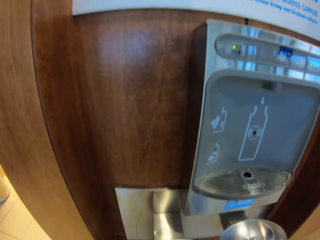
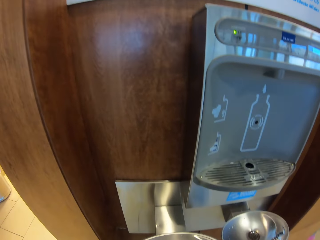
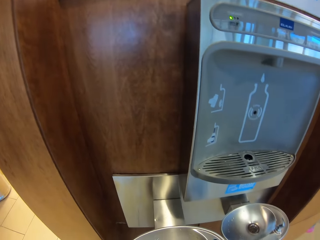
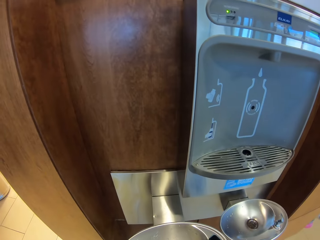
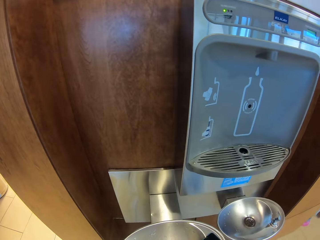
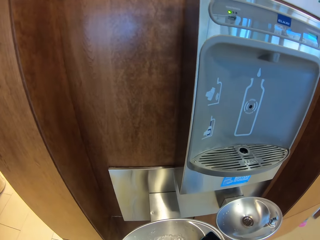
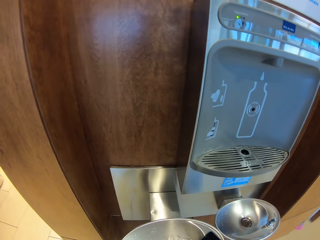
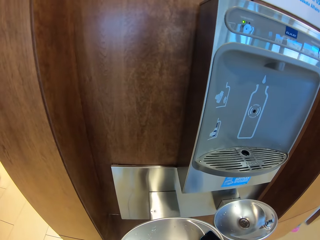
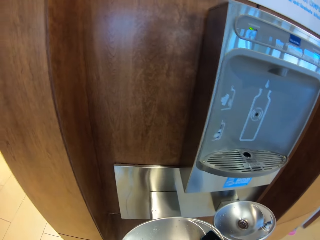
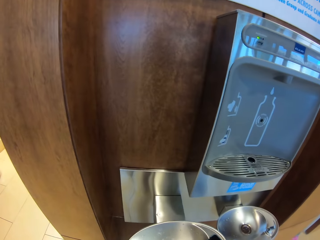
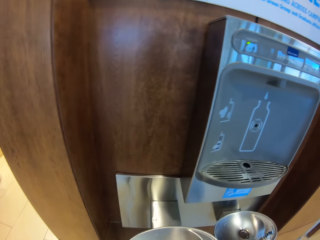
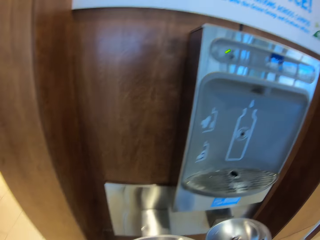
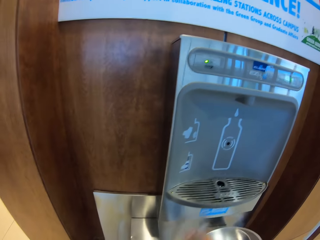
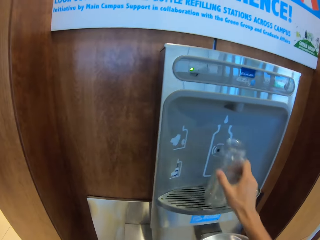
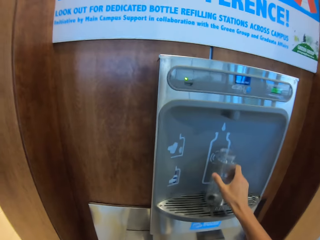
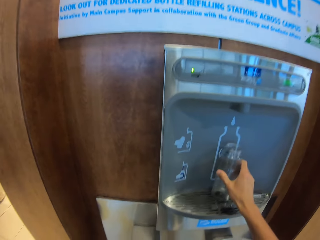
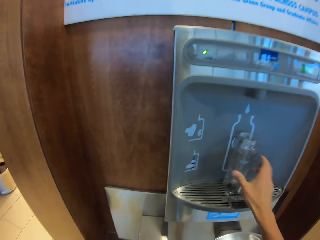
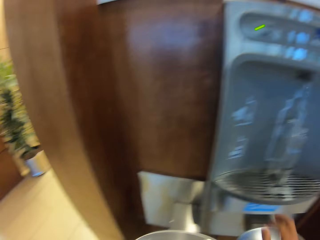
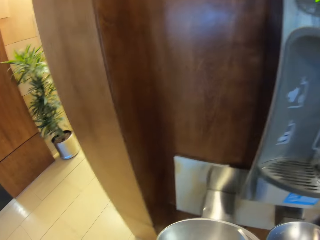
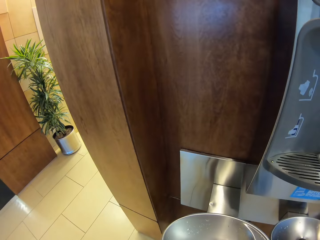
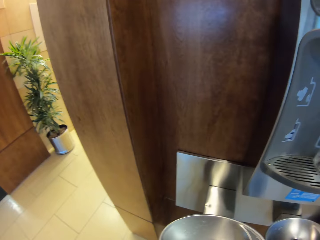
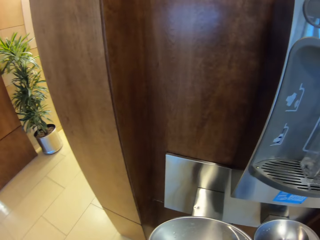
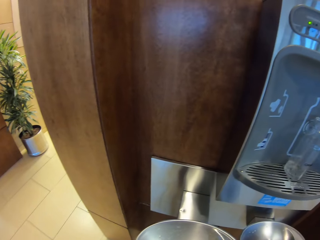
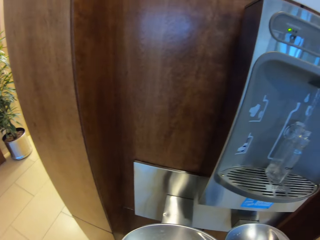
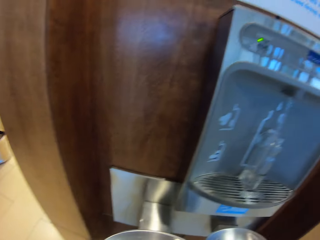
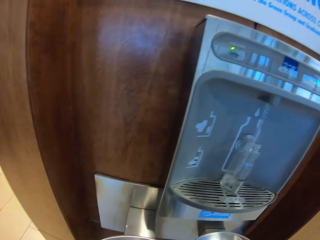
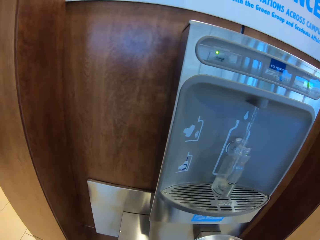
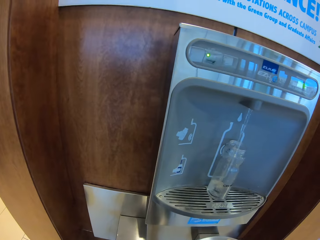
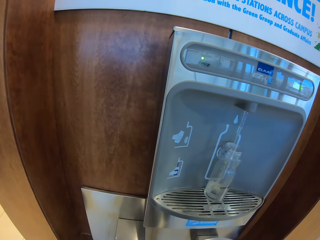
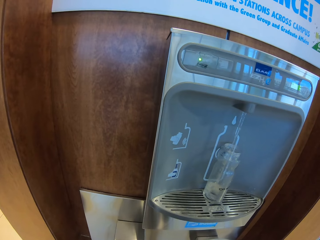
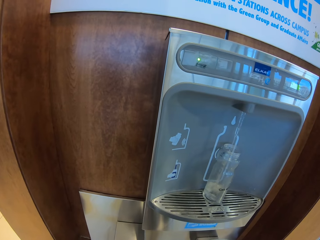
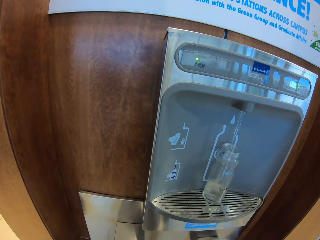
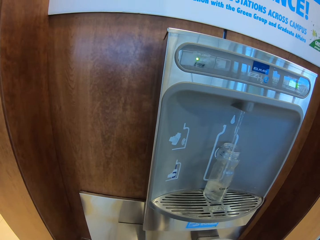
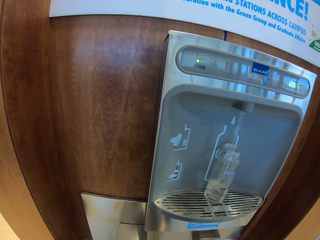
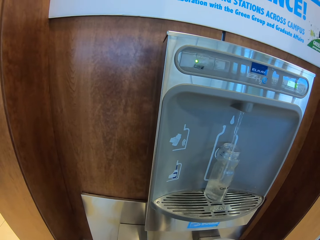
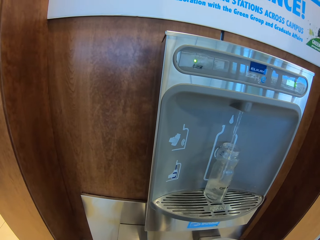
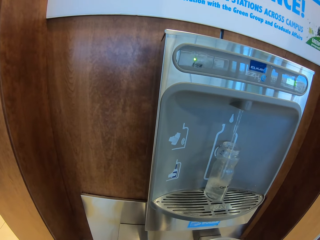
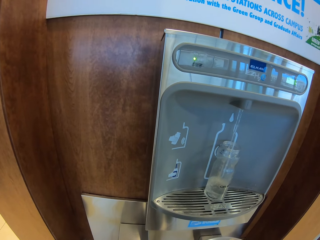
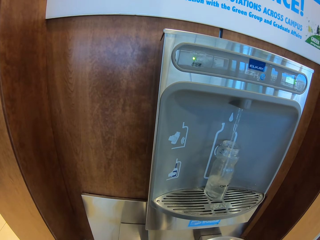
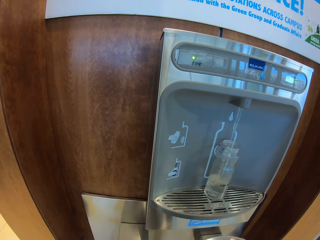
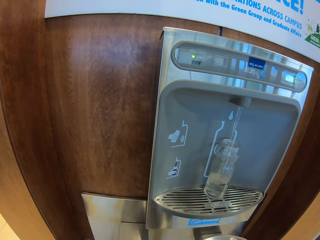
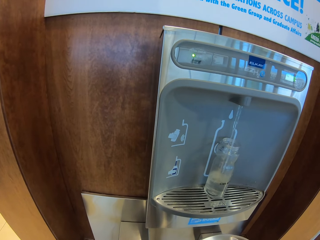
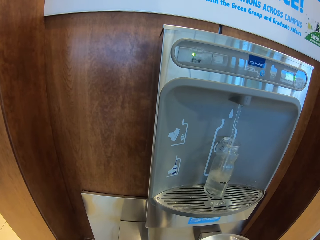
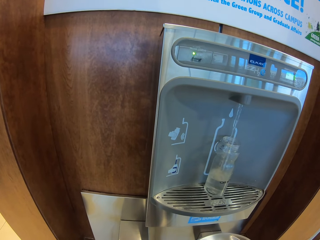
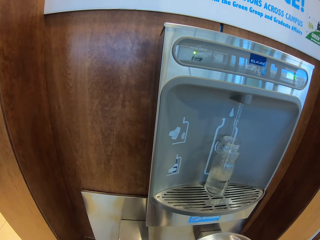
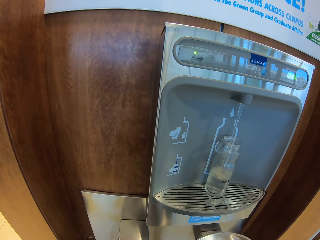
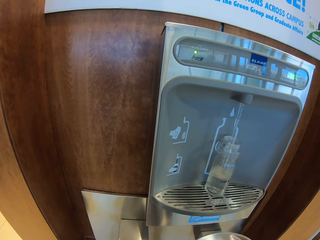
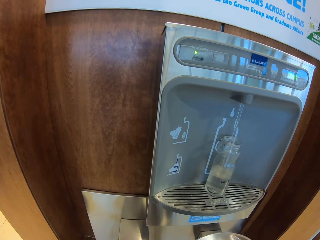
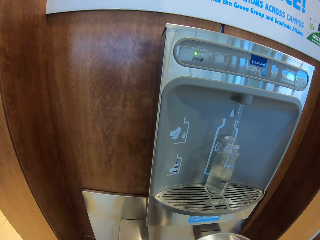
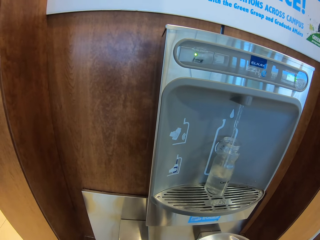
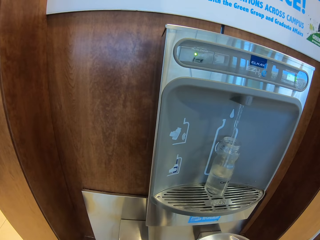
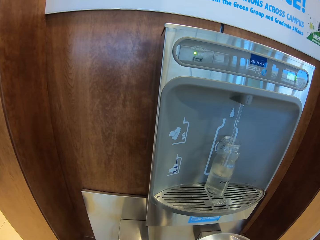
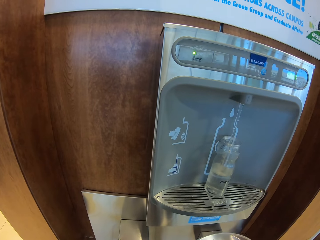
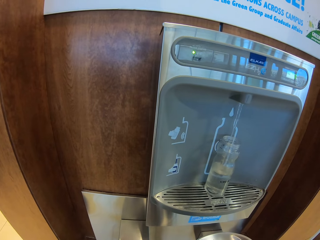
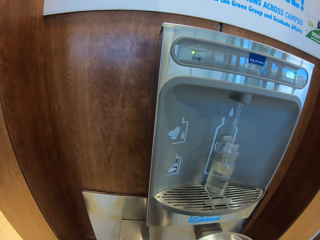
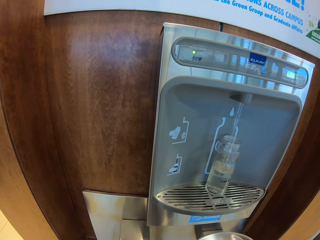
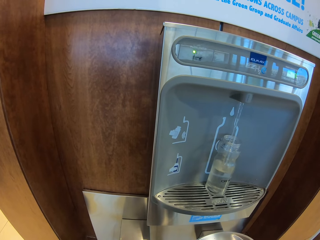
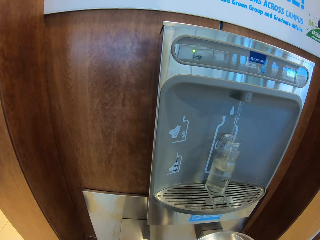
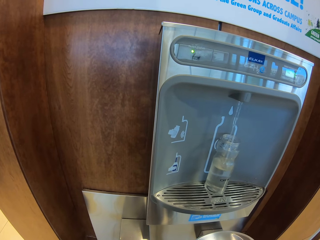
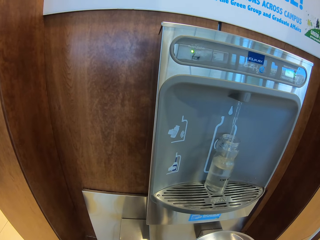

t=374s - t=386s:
The camera wearer shakes the water in the water bottle. They pour water. They place the water bottle on the refilling station. They fill the water bottle.

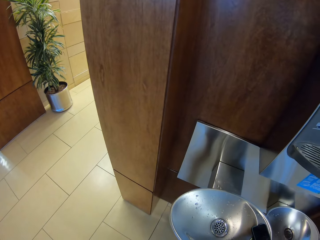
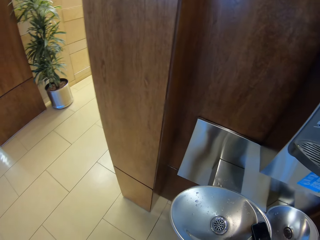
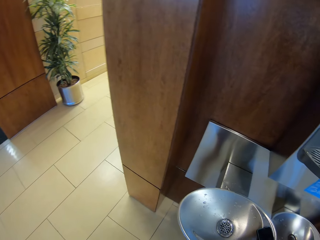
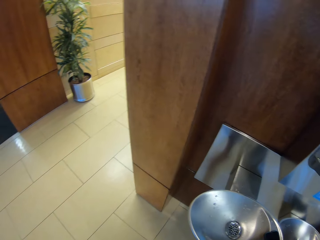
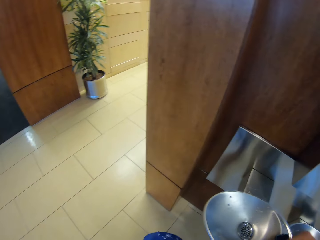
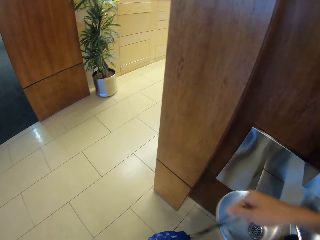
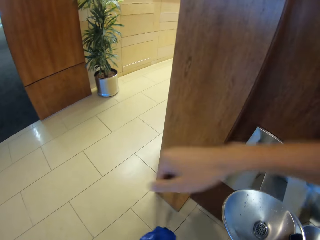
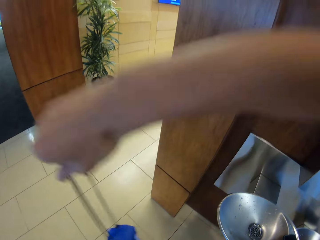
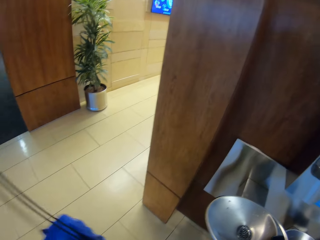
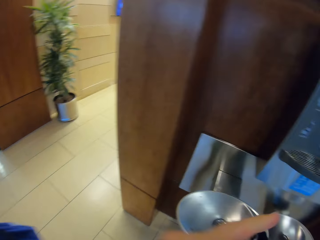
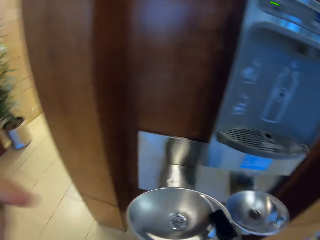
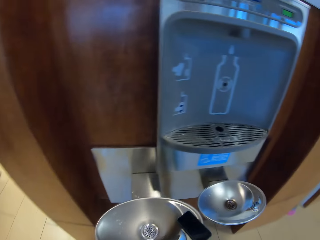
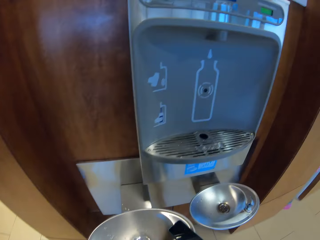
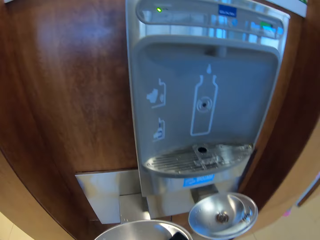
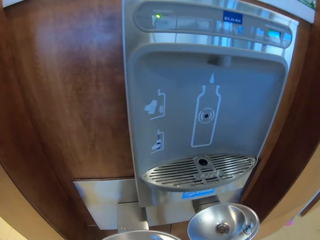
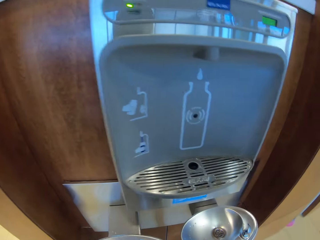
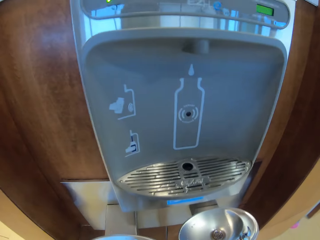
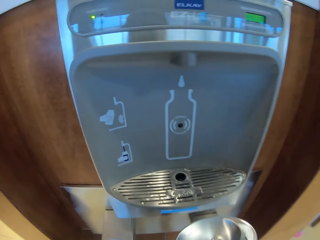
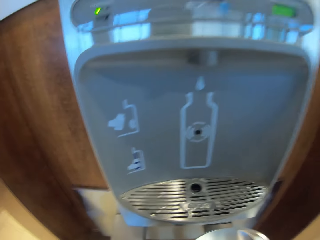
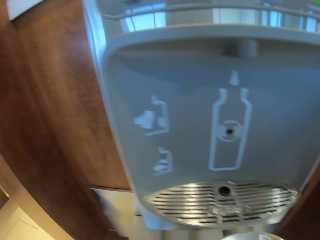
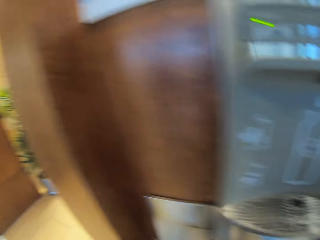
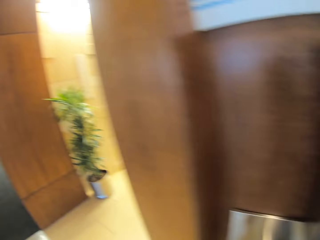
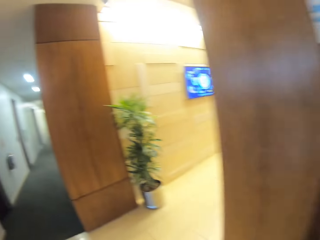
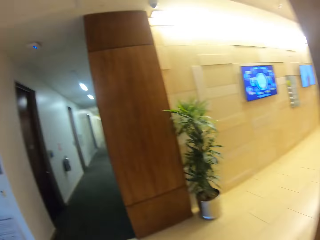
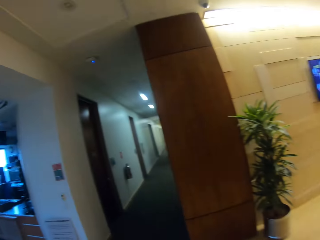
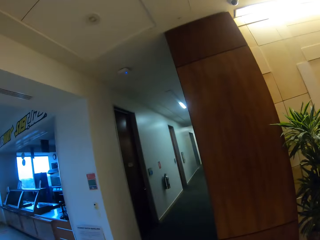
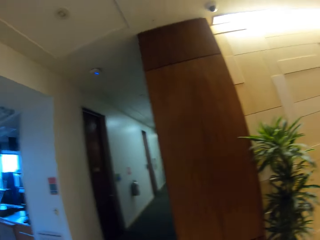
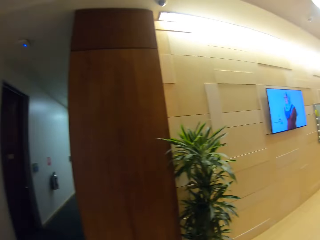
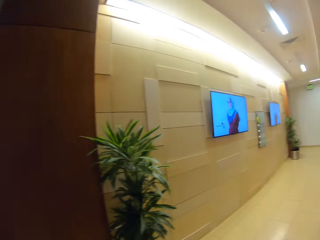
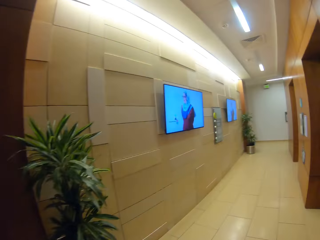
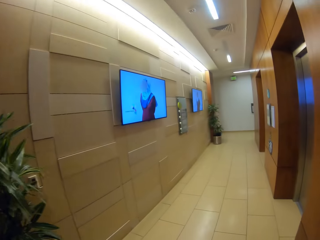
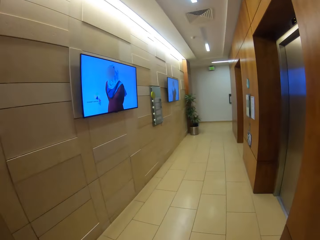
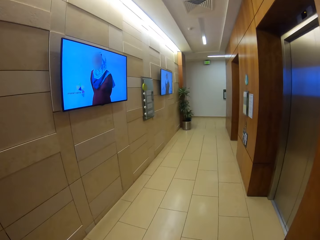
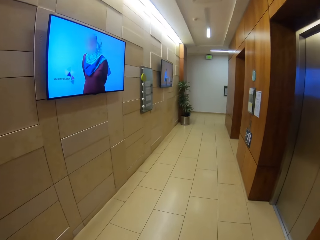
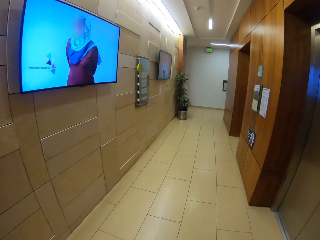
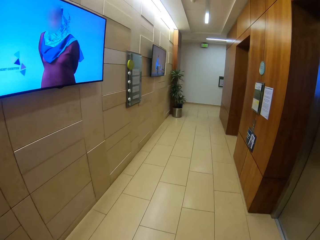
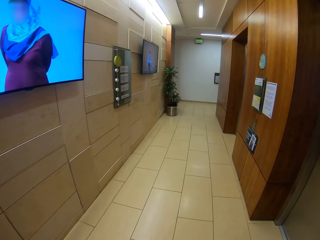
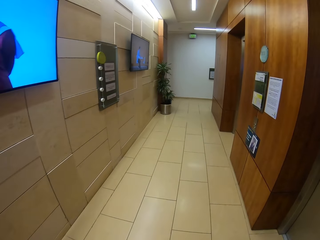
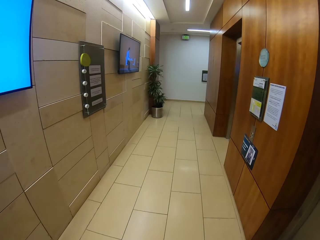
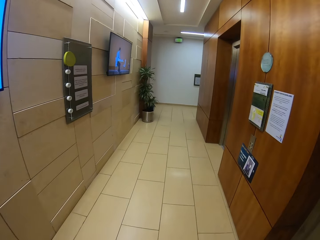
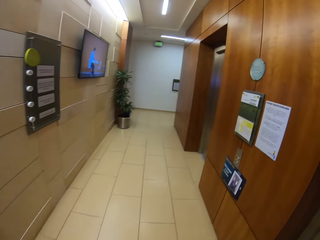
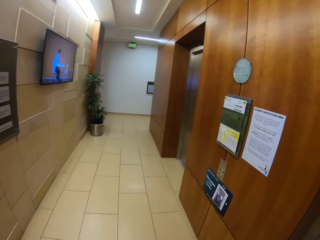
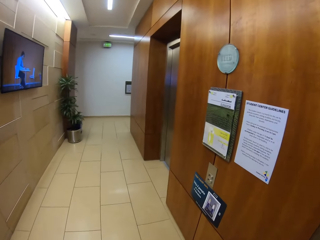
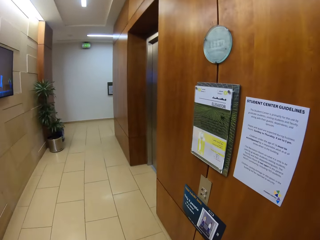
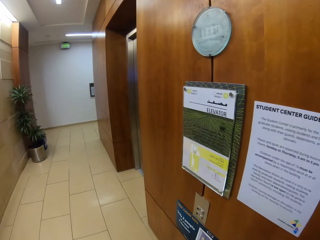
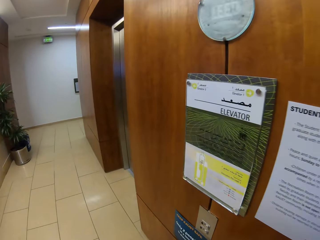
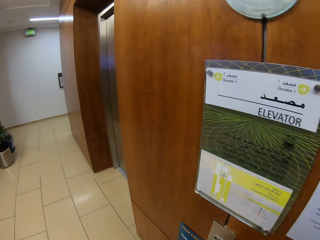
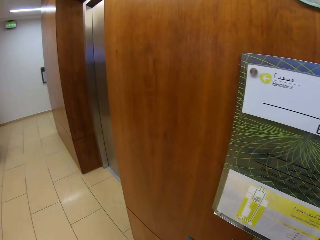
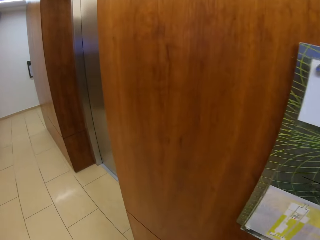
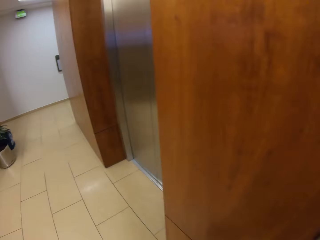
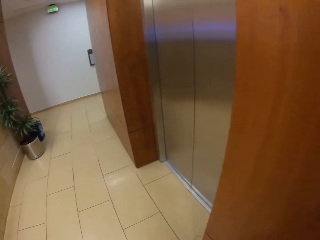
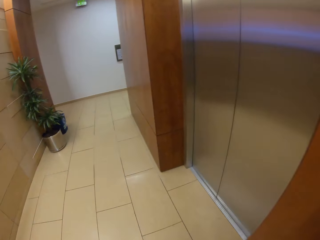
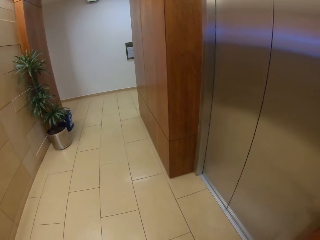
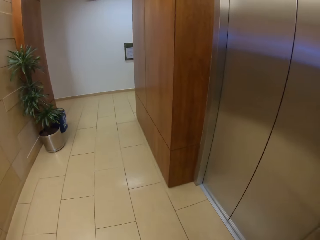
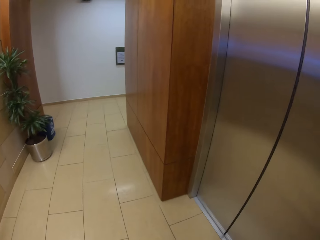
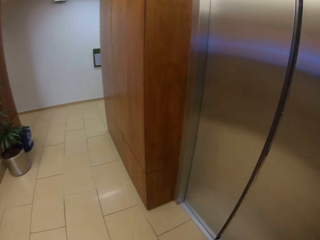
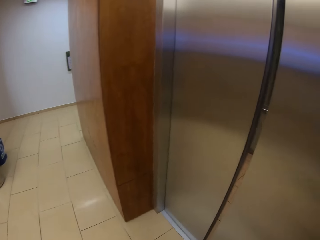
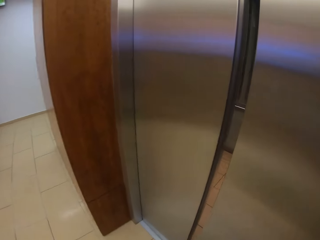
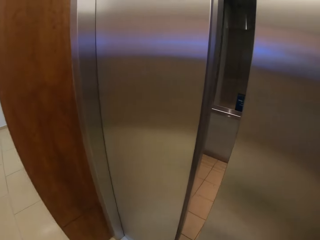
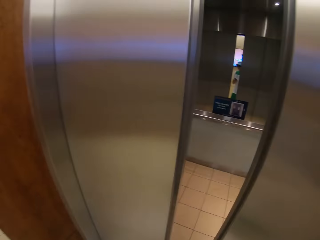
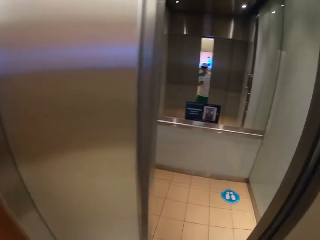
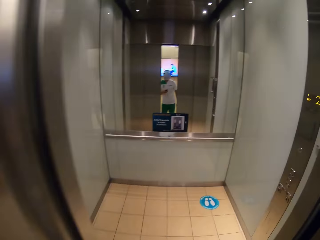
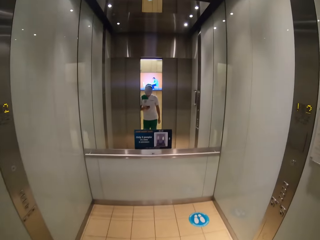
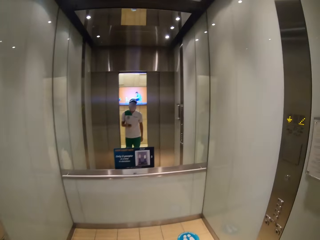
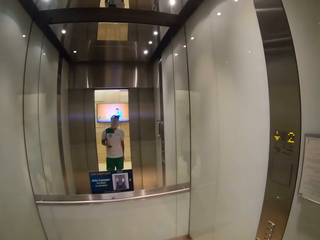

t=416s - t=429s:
The camera wearer raises both hands towards something. They walk around. They turn around the building. They walk along the building. They open the elevator. They enter the lift.
